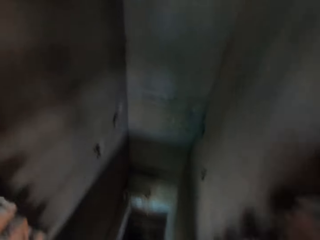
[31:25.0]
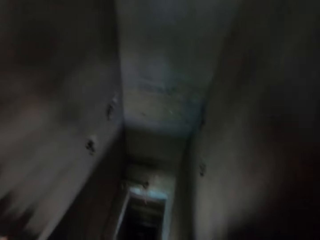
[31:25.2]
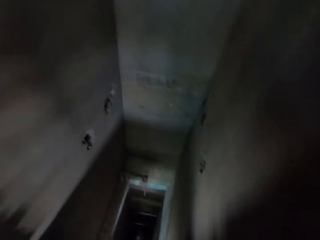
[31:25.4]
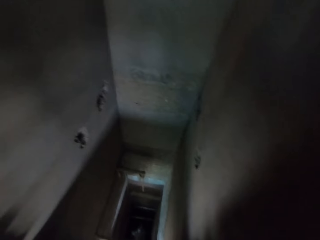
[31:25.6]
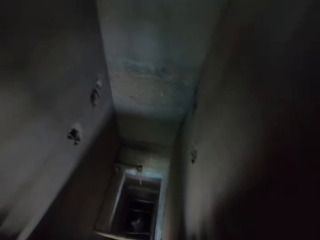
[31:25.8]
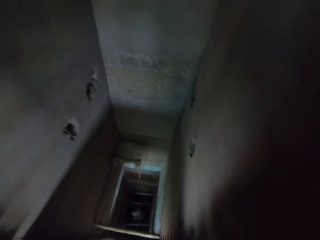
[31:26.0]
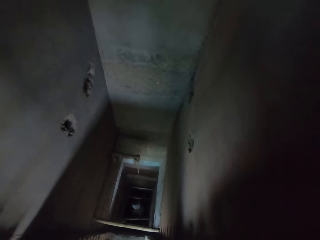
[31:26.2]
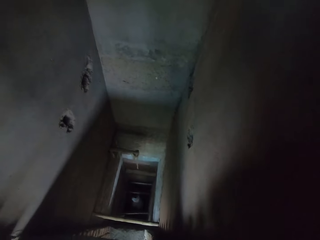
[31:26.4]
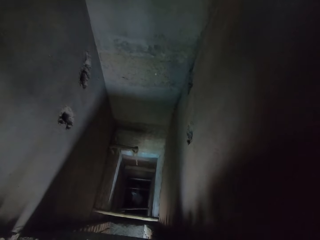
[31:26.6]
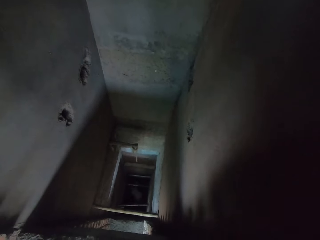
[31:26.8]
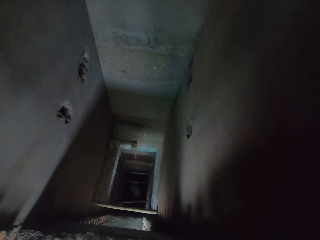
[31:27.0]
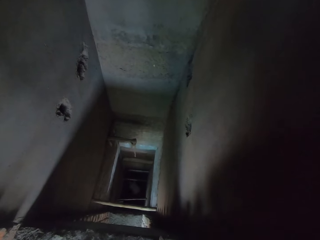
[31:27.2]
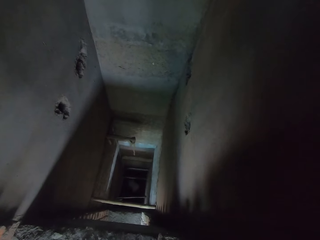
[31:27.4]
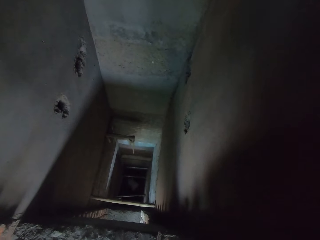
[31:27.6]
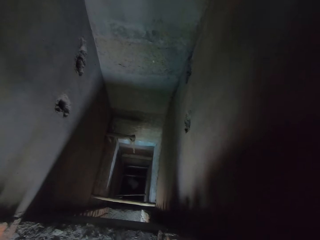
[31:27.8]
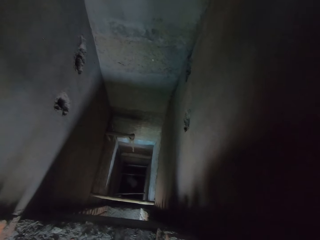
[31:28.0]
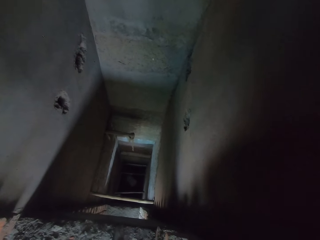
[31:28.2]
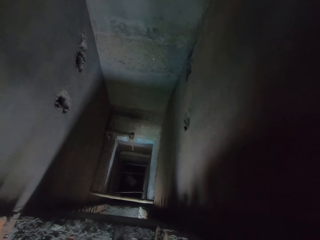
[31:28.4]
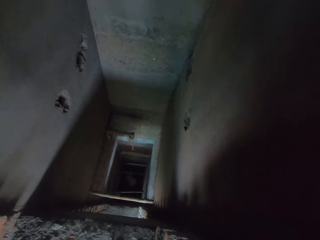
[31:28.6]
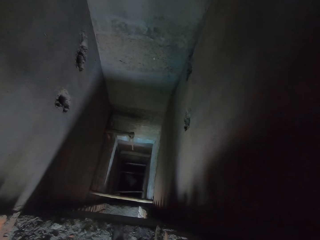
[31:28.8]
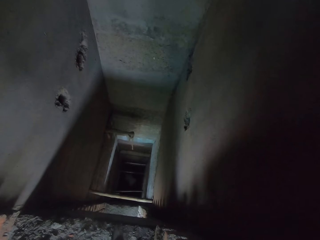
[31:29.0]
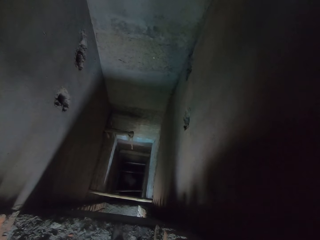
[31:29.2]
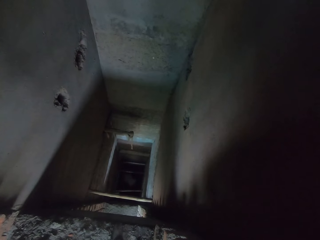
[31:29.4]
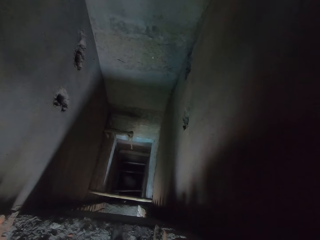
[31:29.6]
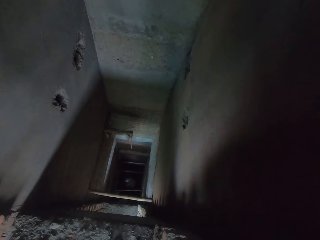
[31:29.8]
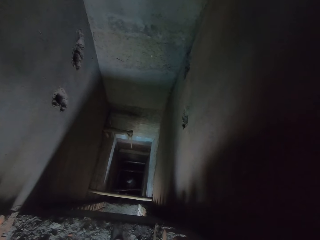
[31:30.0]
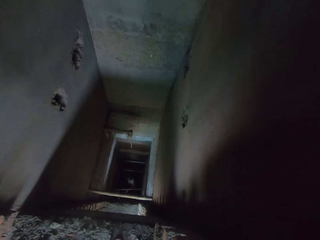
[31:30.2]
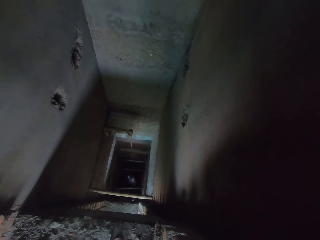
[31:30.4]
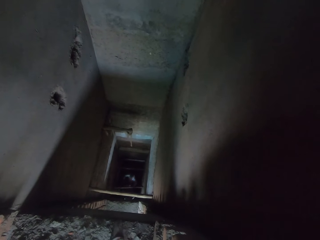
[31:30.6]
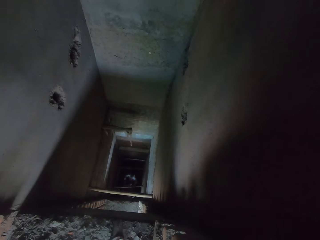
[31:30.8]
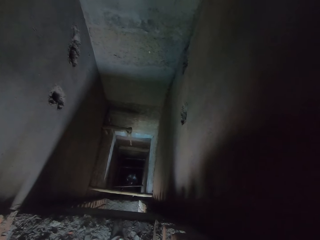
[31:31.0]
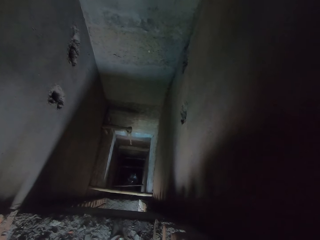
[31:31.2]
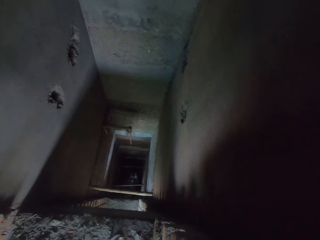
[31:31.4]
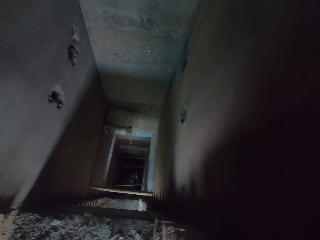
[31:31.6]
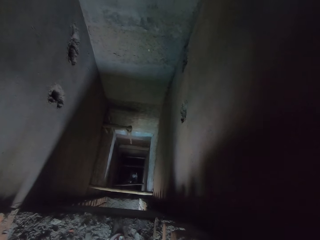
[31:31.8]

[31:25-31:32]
The camera wearer looks around.

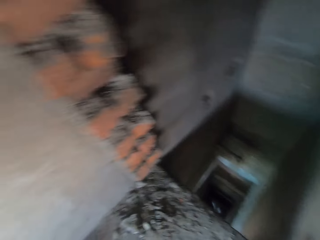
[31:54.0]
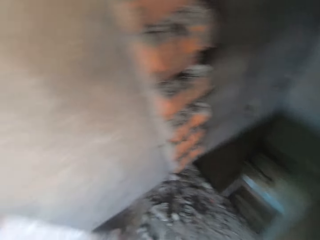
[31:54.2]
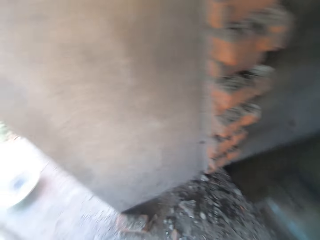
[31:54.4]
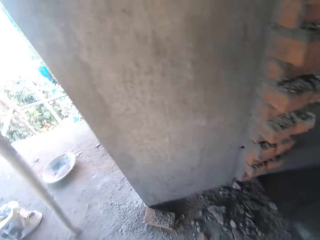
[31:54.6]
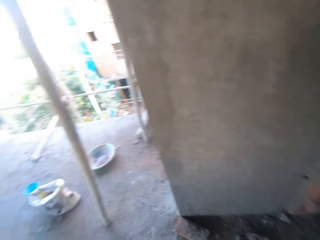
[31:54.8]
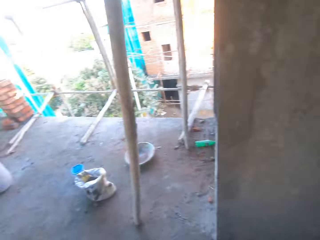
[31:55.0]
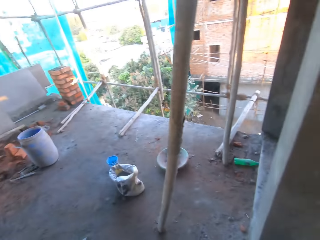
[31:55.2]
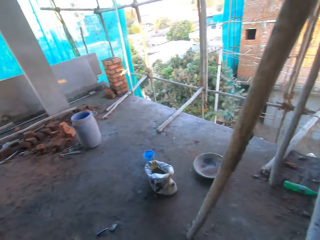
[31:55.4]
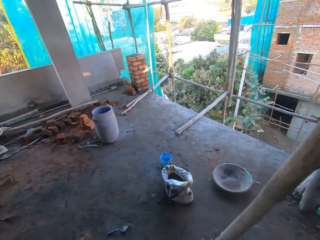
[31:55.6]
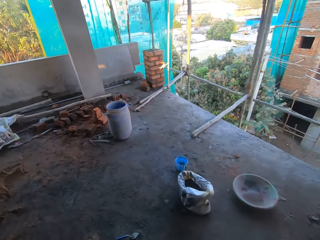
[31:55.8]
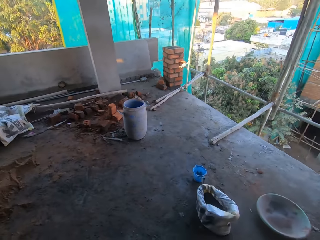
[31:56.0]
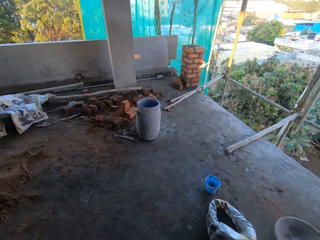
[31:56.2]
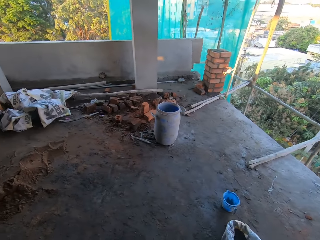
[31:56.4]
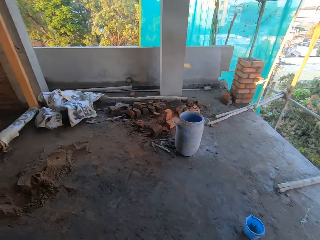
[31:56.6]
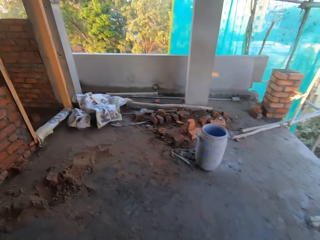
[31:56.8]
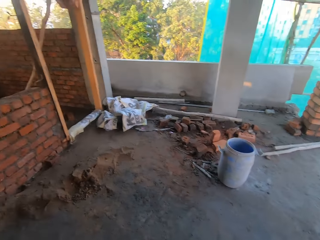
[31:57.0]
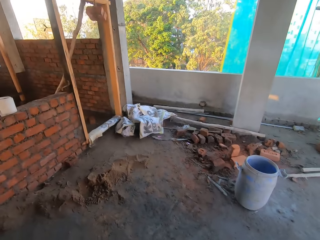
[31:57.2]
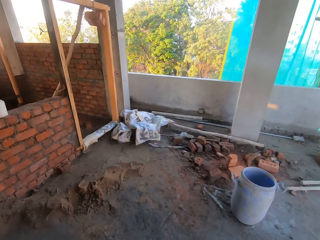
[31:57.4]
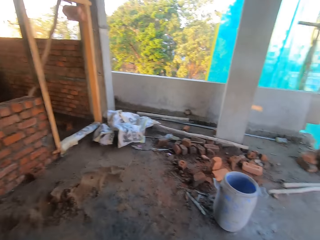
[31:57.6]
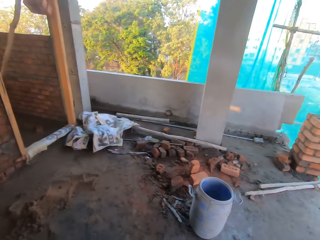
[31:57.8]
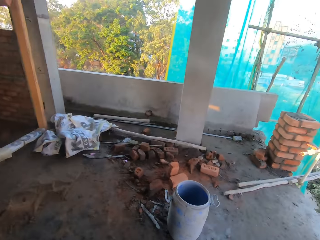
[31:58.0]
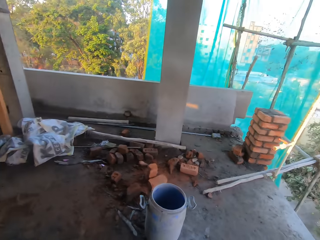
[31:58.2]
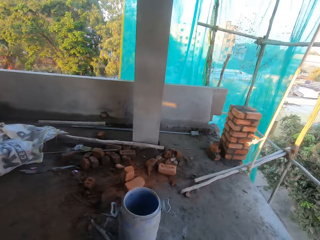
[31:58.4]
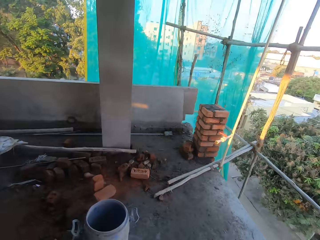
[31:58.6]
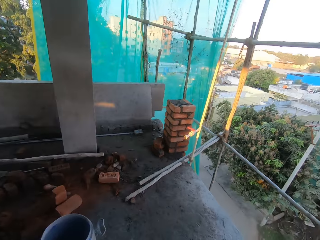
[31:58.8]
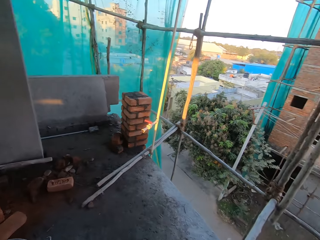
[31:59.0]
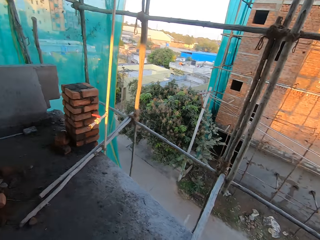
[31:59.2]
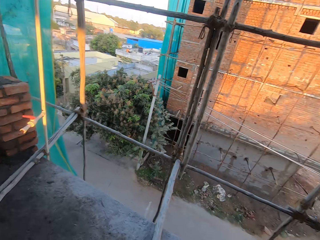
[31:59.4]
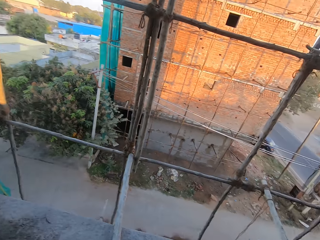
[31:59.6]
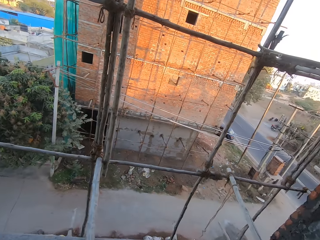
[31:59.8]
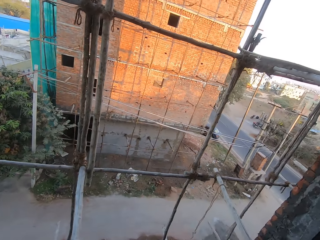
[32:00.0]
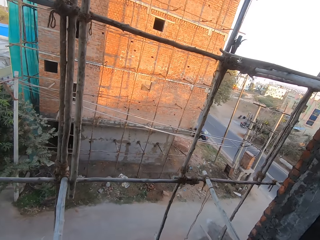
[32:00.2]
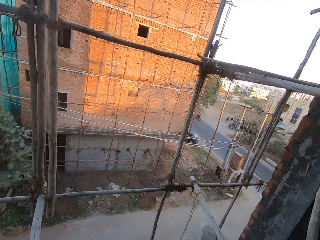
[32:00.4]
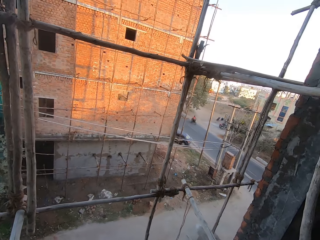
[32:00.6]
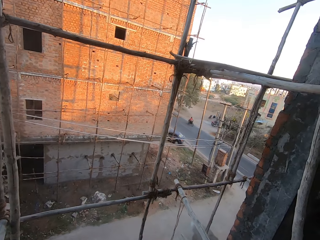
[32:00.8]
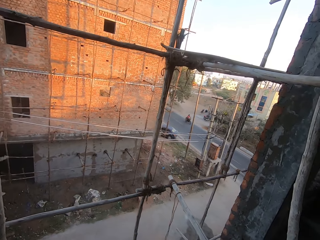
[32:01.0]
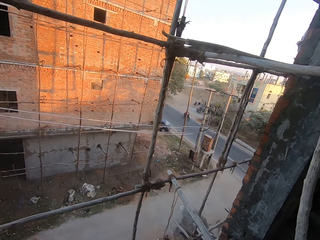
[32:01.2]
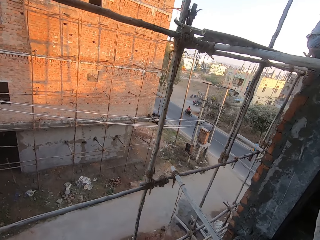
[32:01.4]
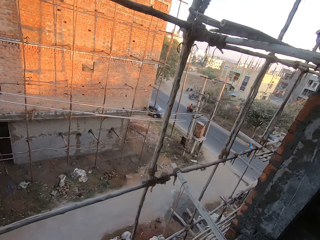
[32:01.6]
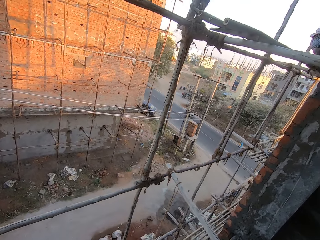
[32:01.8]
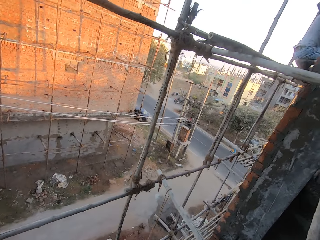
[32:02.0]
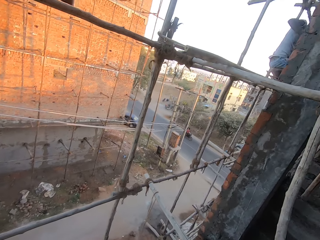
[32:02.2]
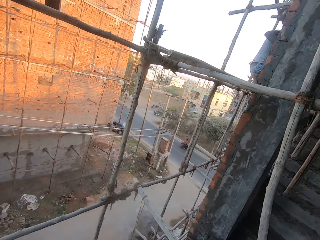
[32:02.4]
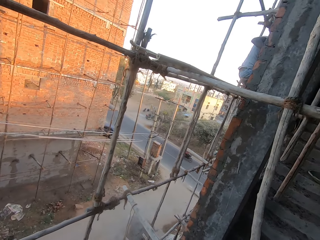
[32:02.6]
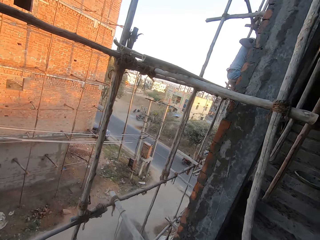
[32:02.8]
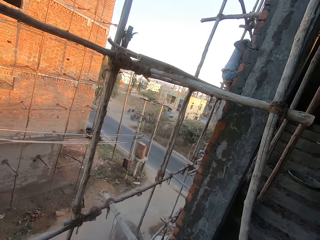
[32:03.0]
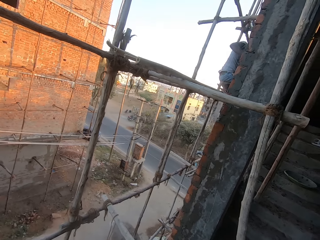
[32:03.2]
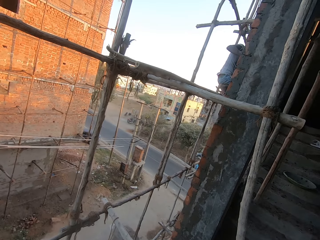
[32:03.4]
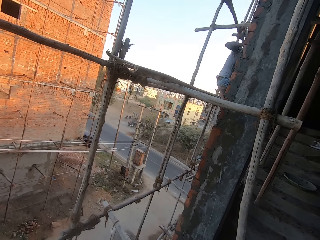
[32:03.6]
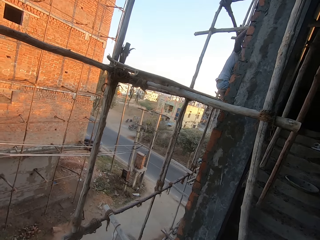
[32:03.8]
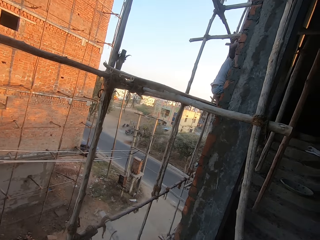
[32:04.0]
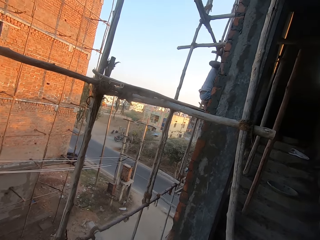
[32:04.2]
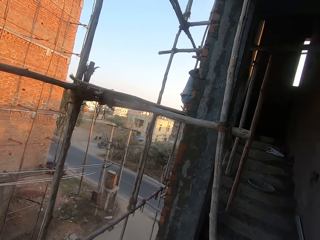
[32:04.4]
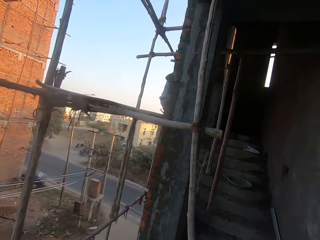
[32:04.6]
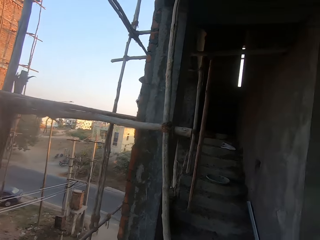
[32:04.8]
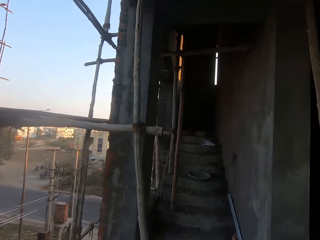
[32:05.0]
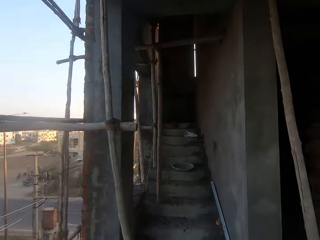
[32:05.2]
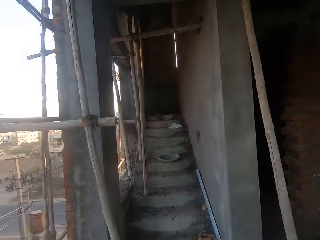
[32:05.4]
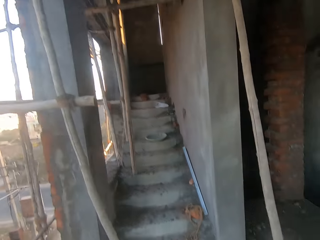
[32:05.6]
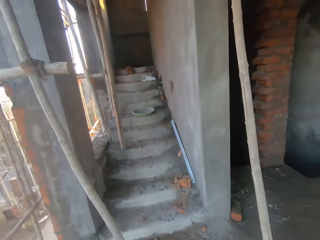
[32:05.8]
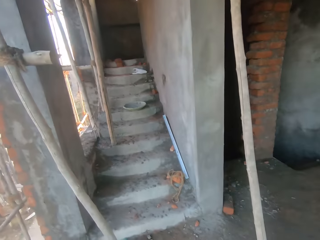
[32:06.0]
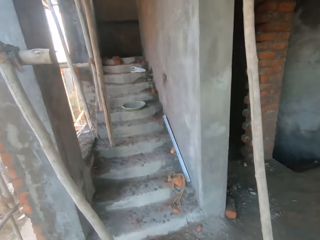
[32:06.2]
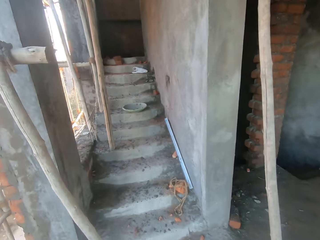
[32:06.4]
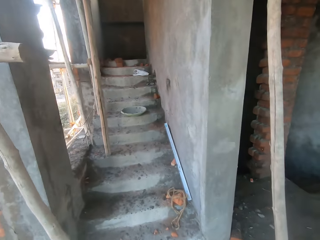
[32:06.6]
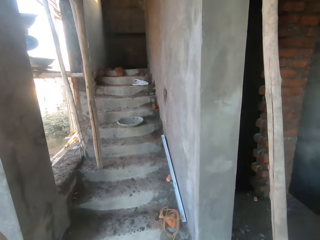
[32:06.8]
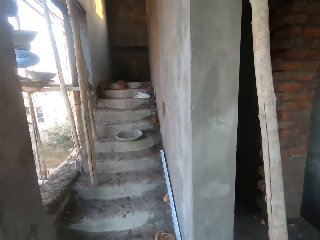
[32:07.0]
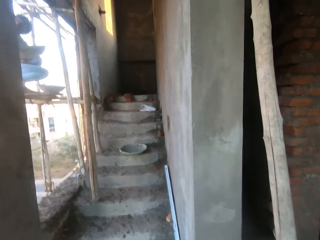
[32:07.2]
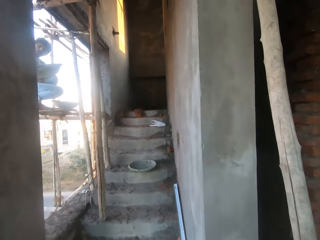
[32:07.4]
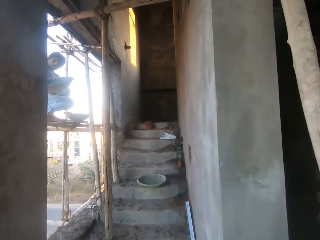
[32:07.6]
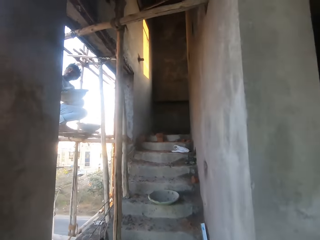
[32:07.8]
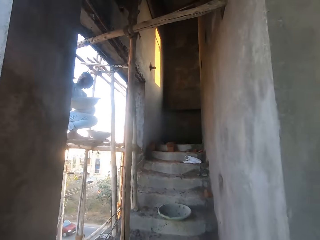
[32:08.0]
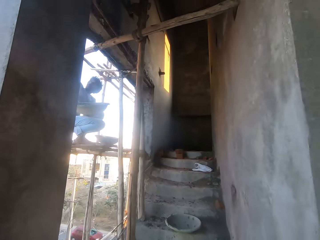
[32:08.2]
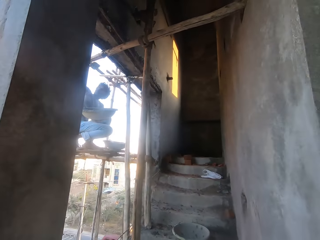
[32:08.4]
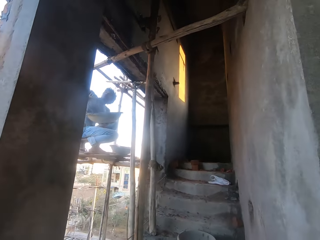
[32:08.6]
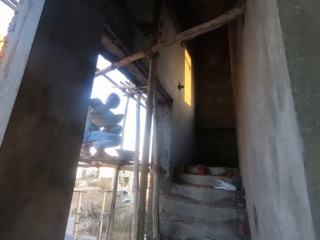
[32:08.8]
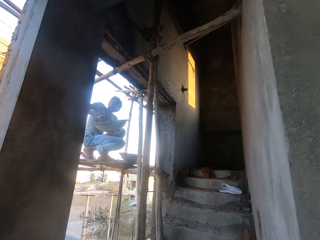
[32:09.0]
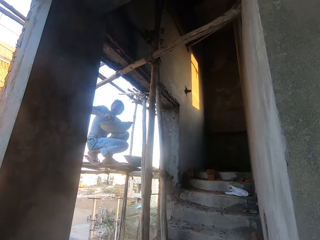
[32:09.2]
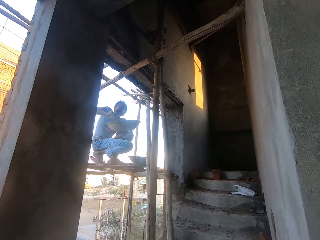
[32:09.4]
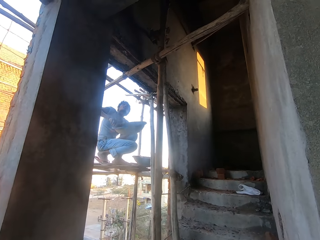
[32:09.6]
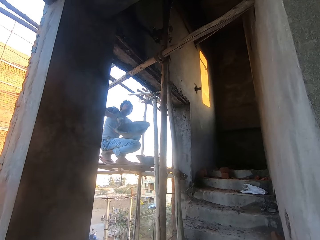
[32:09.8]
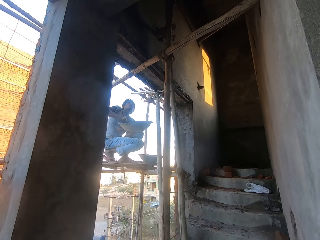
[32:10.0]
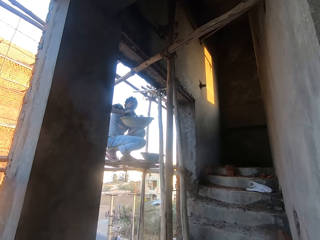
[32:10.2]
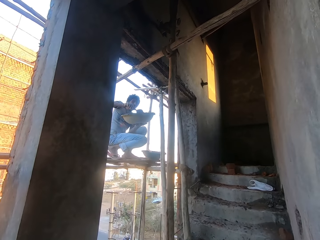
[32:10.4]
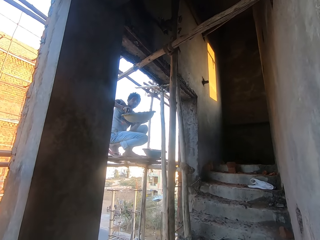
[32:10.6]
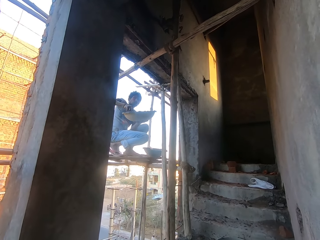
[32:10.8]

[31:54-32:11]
The camera wearer walks around. They look around. They walk around. A man takes some cement from a cement bowl in his left hand with a hand trowel in his right hand. The man plasters the wall with cement on the hand trowel in his right hand. The man mixes cement in the cement bowl with the hand trowel in his right hand. The camera wearer looks around. The man takes cement from the cement bowl with the hand trowel in his right hand.
